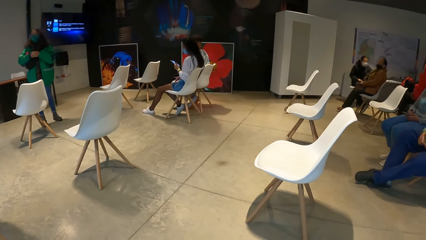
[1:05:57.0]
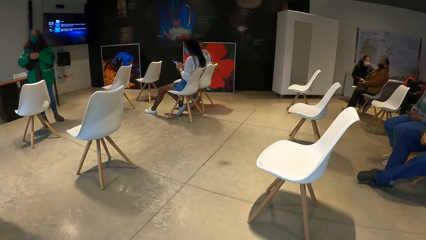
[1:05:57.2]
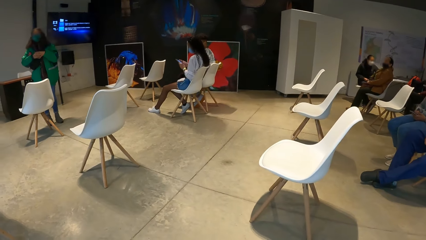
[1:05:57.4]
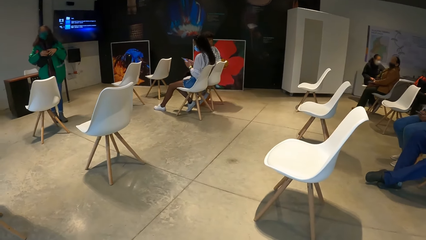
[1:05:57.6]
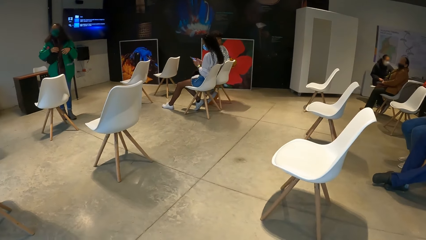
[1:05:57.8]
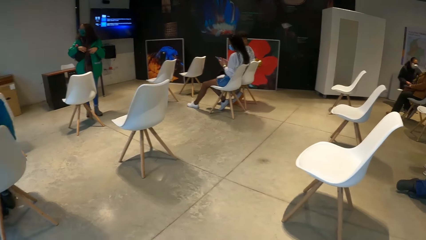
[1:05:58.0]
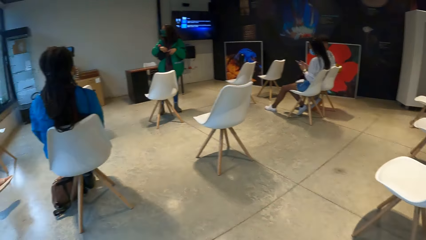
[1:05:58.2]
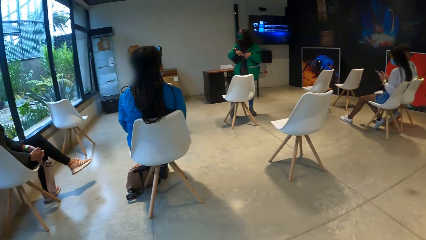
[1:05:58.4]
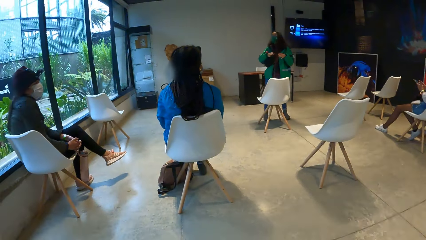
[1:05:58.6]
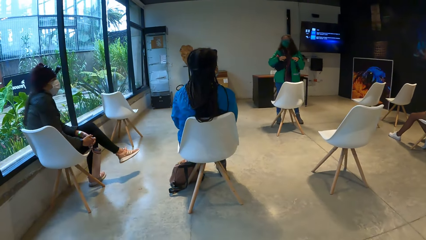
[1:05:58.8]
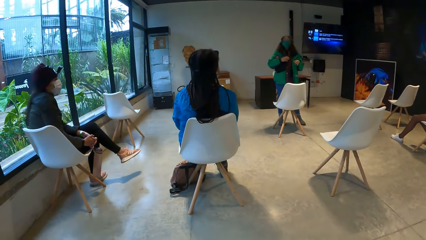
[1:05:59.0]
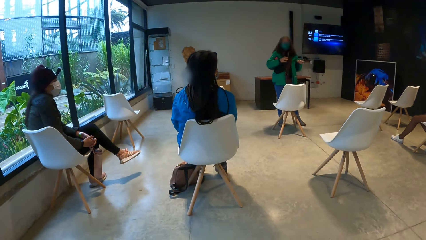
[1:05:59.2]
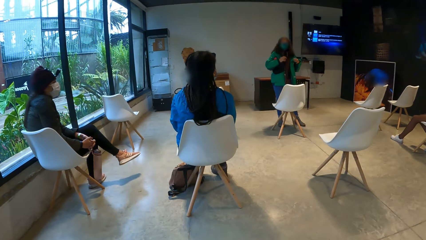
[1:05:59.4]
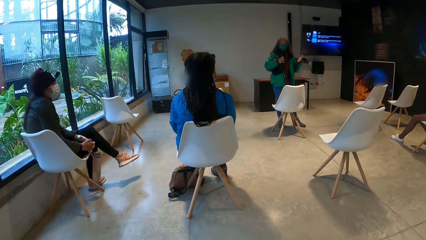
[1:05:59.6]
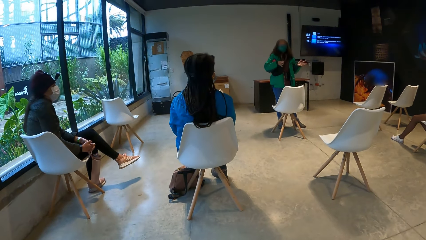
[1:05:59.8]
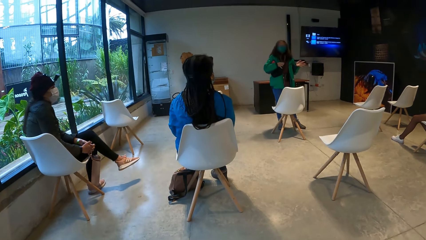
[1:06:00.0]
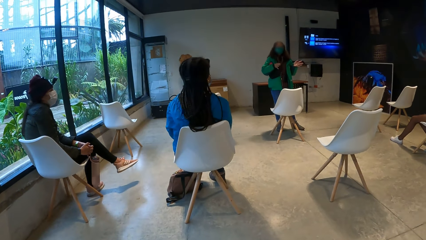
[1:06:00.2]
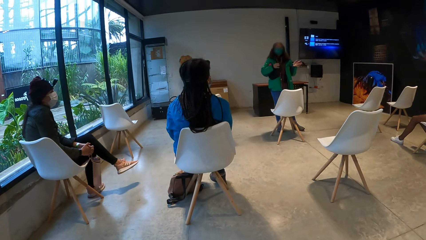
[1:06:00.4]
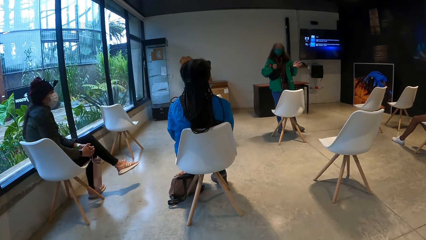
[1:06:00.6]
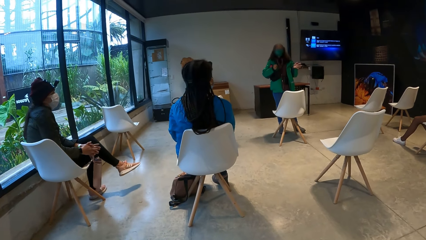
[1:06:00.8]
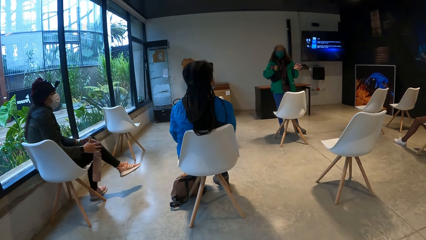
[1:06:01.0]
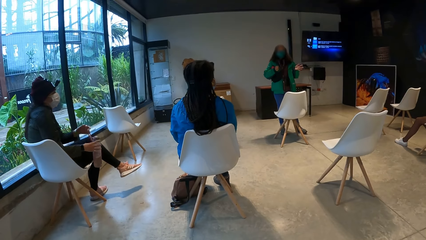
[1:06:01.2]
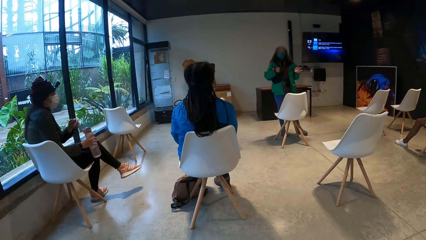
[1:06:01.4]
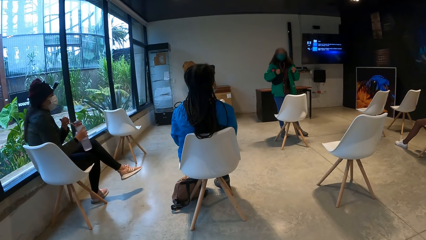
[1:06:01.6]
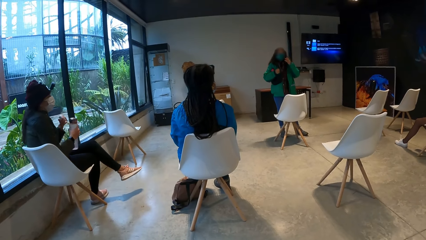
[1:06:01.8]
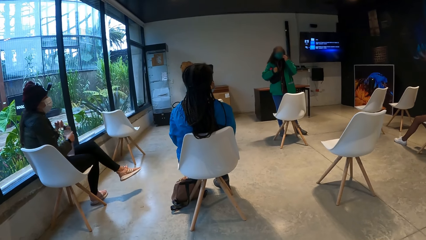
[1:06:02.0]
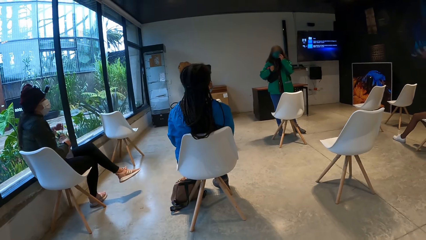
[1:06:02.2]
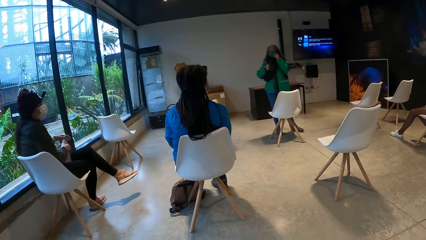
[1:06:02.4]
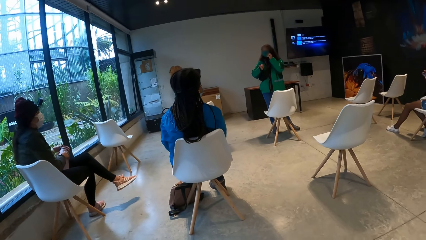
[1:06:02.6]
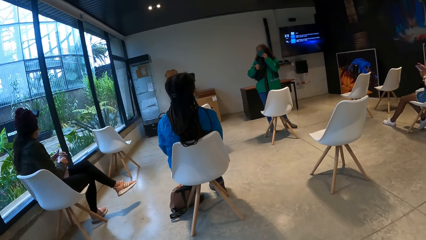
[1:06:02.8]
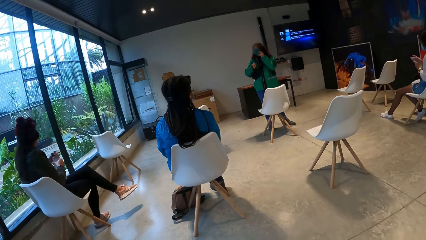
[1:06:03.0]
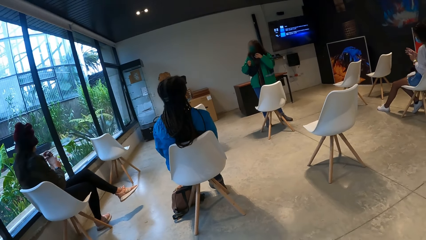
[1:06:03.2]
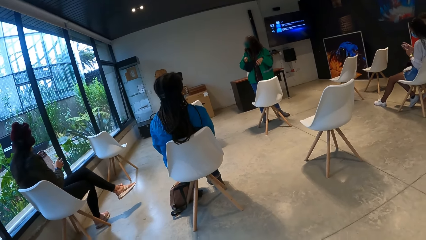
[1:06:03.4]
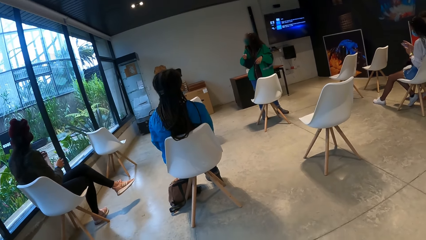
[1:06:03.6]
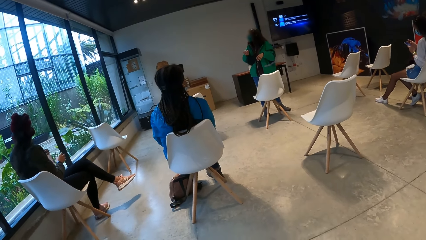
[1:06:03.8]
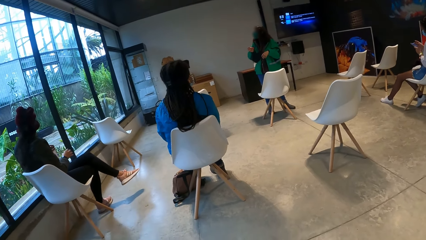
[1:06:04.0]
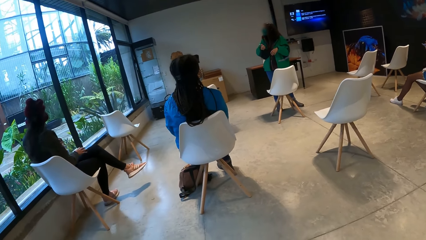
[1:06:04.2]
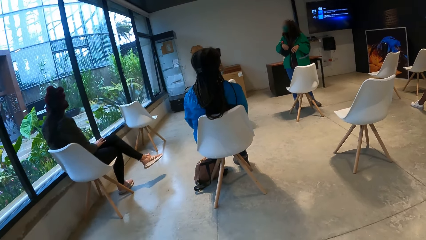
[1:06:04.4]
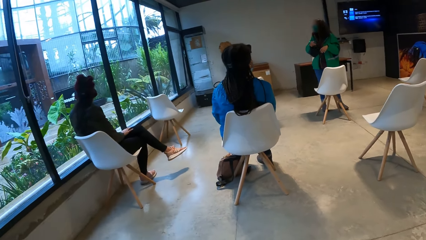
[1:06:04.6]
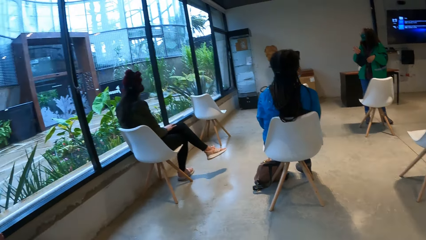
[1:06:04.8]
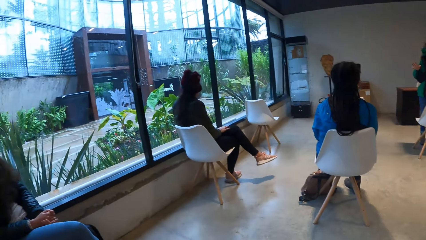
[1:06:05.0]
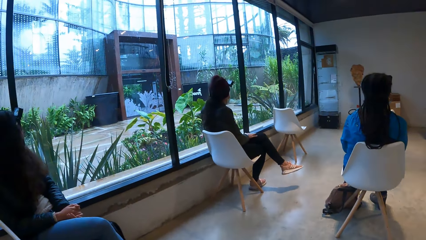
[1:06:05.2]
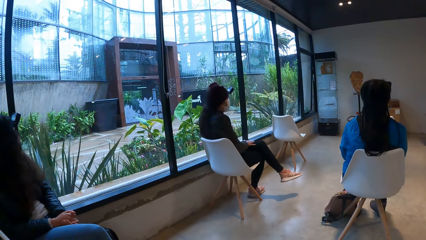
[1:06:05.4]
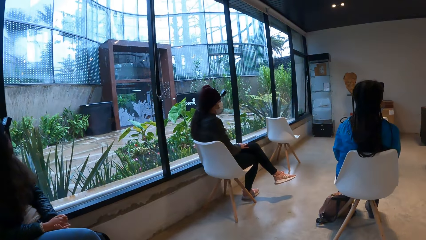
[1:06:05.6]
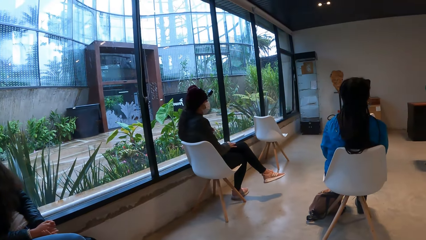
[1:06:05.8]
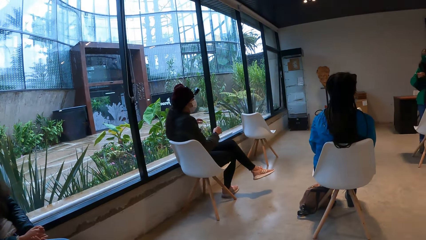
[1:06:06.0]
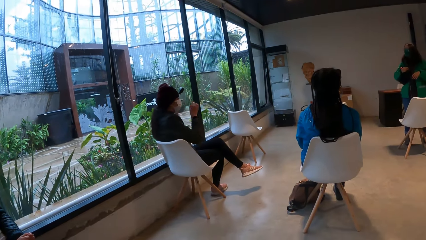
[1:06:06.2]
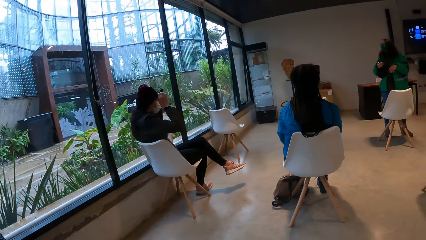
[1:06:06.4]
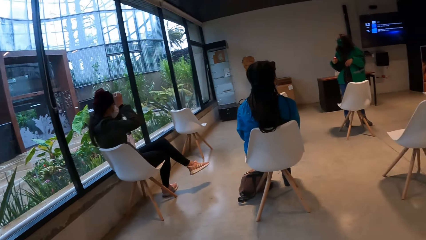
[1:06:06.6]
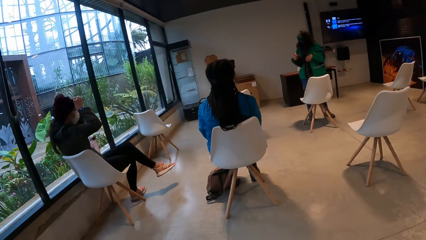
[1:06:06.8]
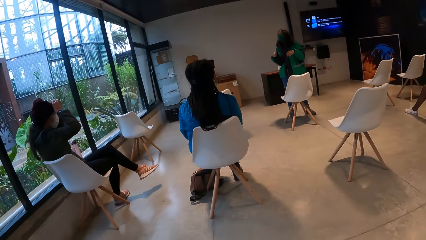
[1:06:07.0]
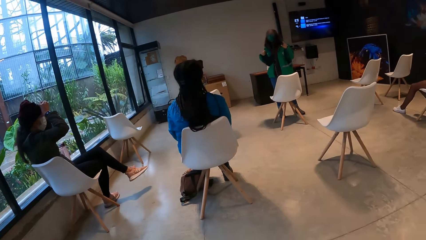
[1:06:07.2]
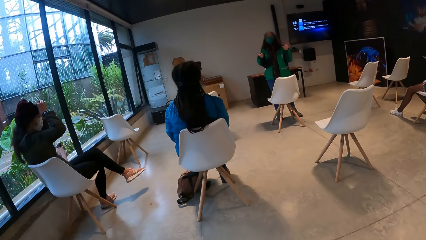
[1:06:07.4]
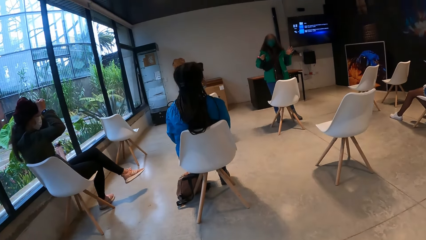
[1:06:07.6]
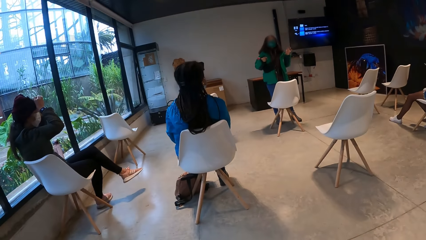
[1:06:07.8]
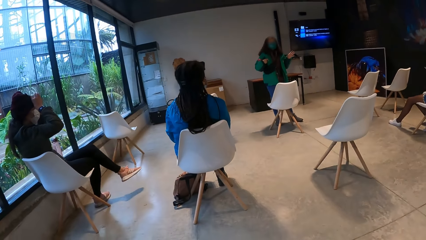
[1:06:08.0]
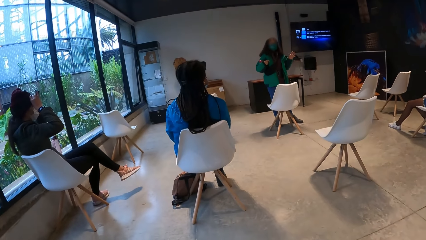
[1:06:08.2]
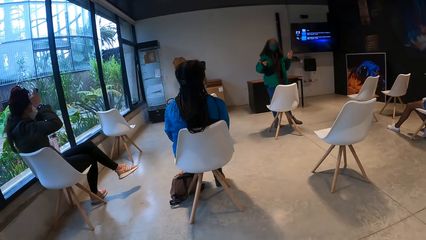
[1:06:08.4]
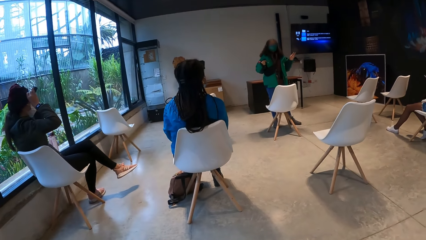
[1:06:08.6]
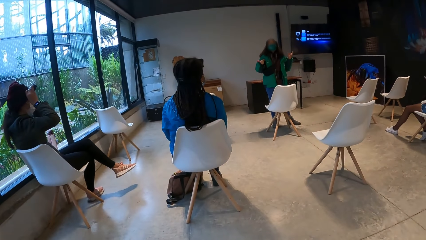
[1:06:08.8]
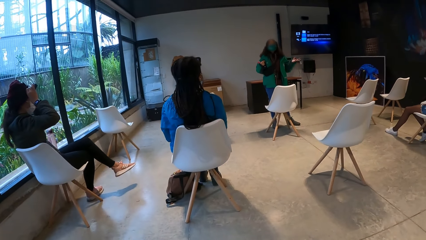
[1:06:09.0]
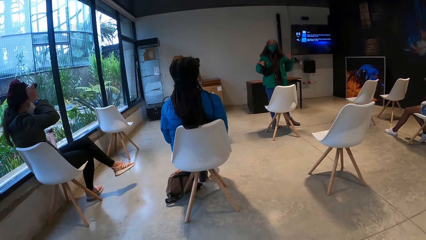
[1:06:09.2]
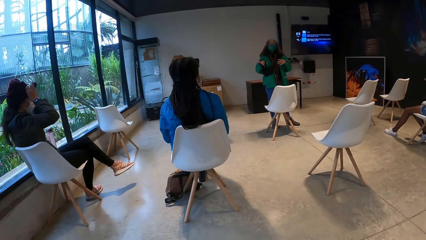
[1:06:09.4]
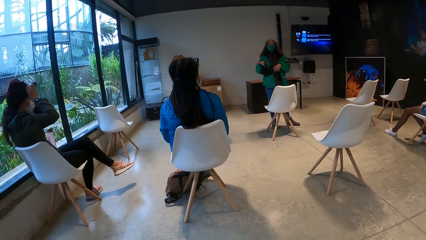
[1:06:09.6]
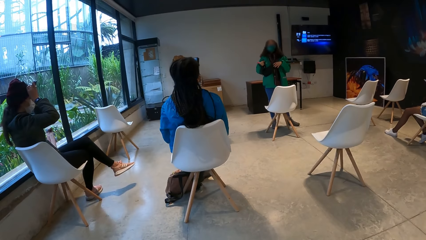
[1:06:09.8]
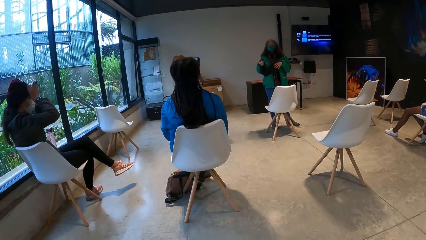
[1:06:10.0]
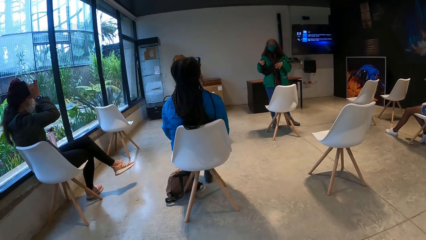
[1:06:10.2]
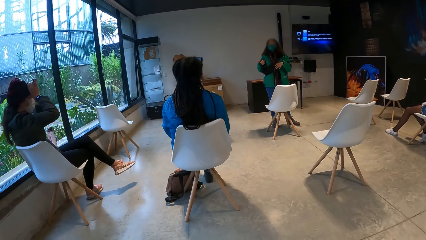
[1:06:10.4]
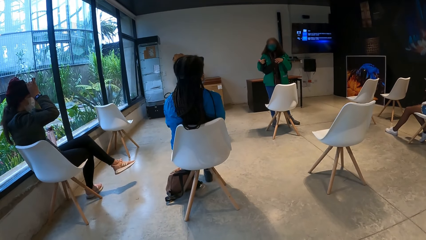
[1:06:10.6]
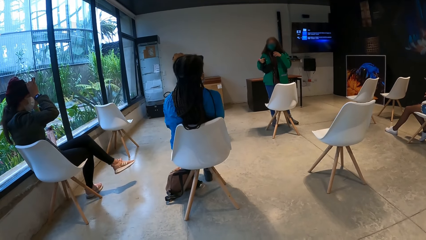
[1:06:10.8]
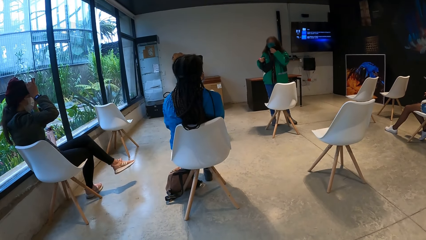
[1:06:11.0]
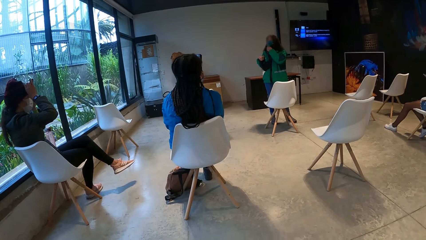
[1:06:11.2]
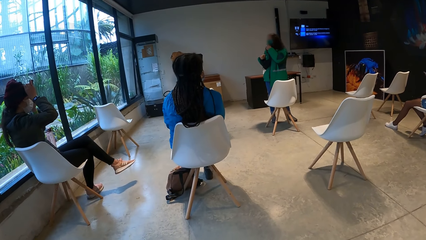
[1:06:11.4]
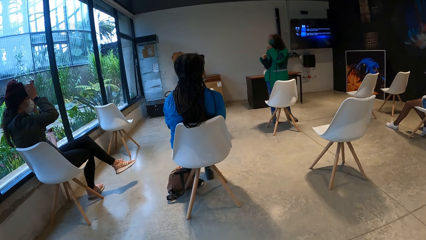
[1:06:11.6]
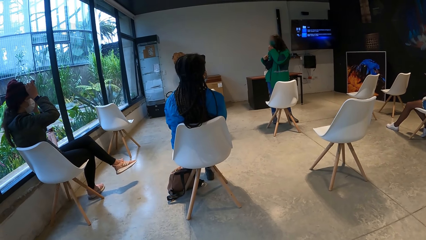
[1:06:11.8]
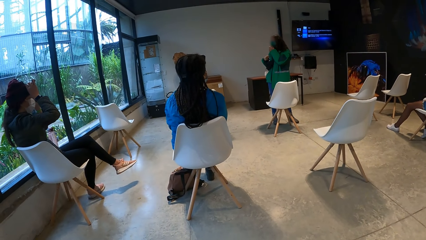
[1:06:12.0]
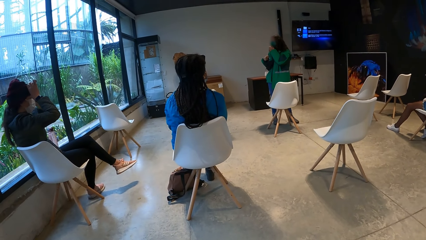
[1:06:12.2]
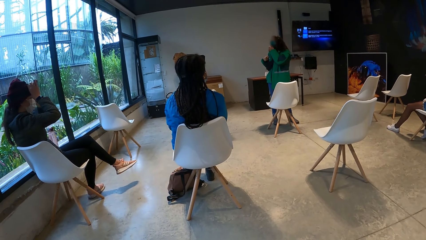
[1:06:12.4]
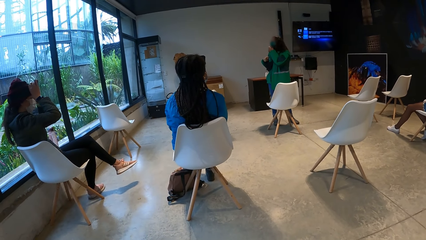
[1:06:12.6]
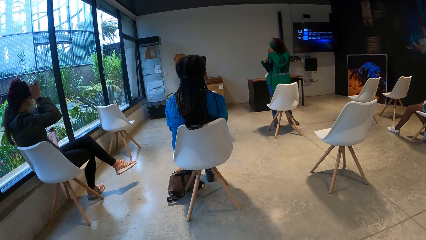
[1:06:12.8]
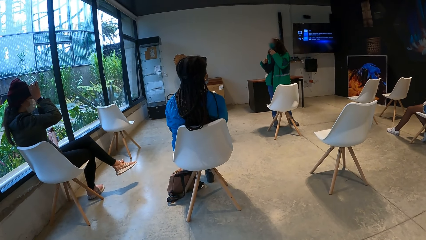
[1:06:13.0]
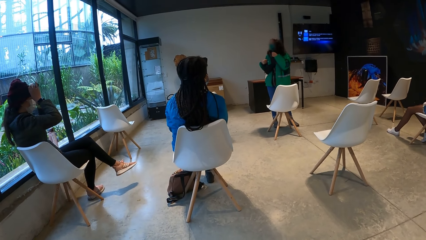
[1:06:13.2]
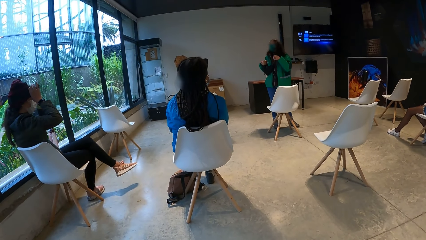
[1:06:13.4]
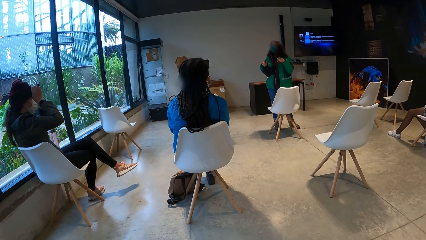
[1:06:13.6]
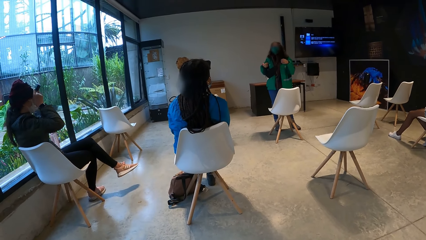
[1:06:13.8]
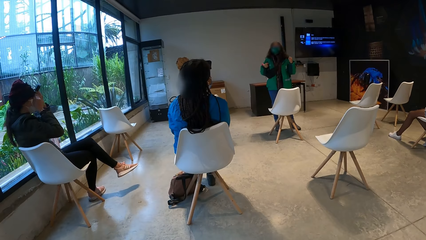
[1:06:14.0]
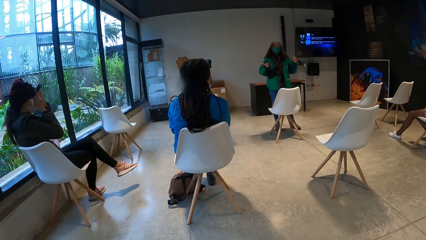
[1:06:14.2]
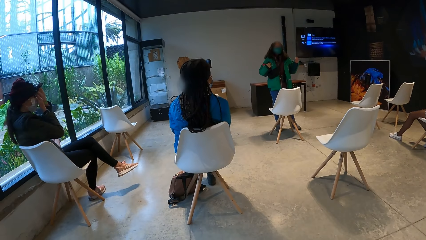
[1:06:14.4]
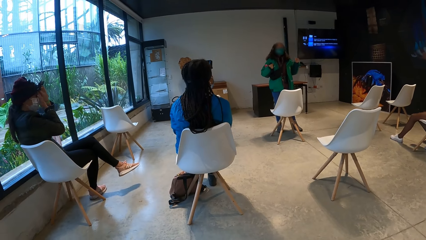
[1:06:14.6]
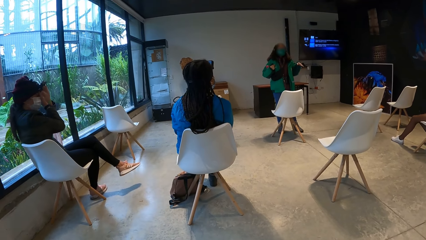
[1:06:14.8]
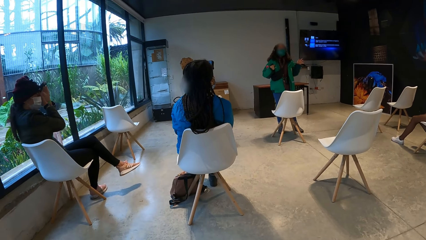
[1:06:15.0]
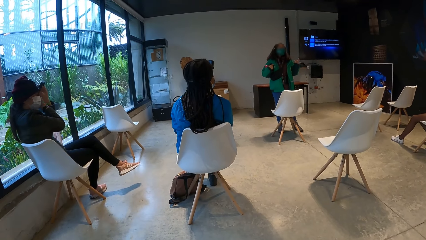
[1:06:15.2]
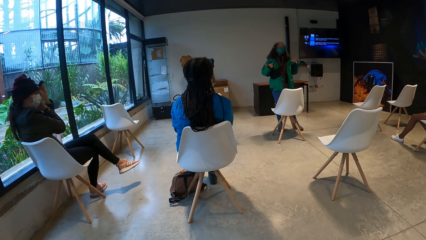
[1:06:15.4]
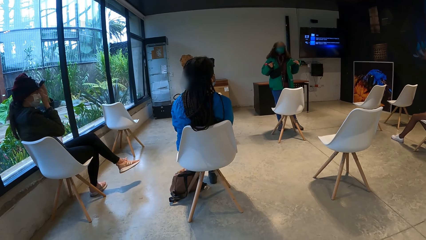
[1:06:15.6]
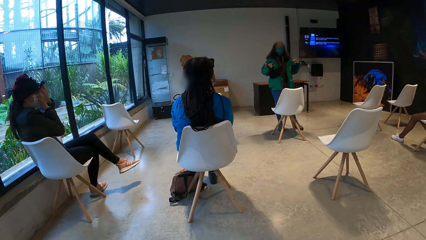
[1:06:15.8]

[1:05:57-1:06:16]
The woman passes the water bottle from her left hand to her right hand. She transfers the water bottle from her right hand with her left hand. She places the water bottle on a window edge with her left hand. She adjusts a head camera on her head with both hands.
